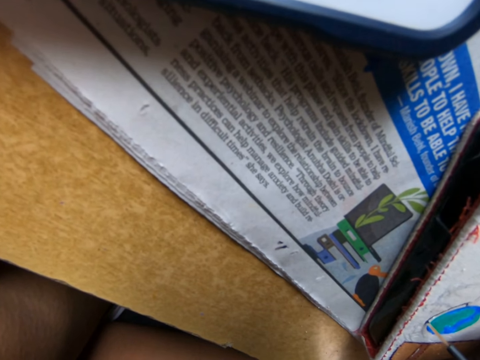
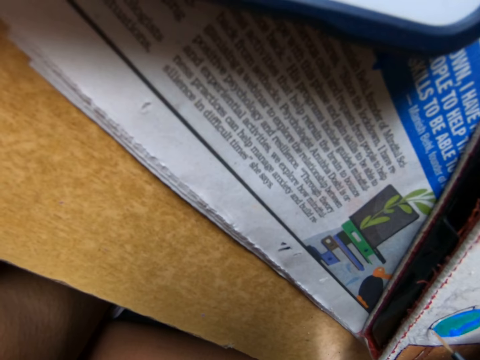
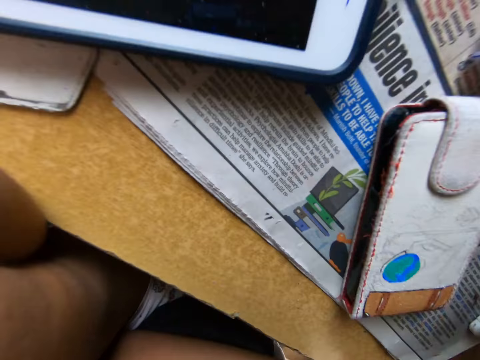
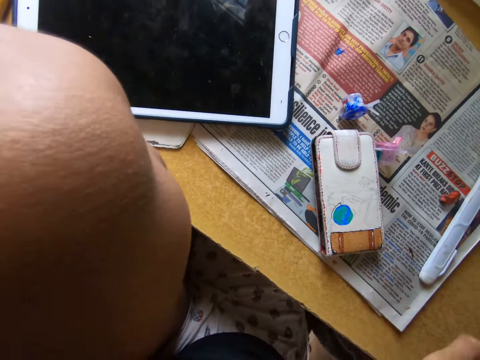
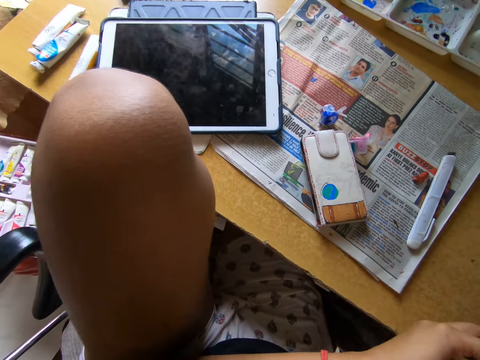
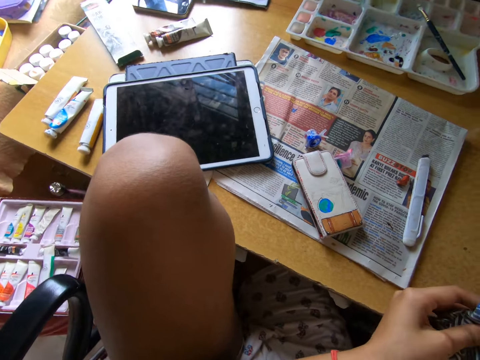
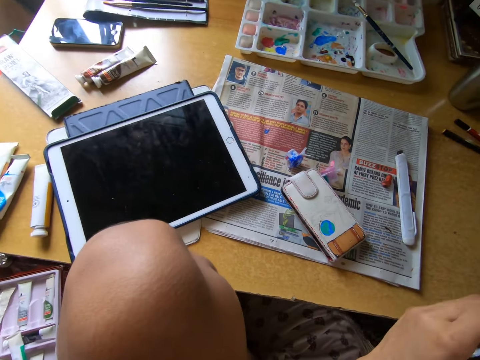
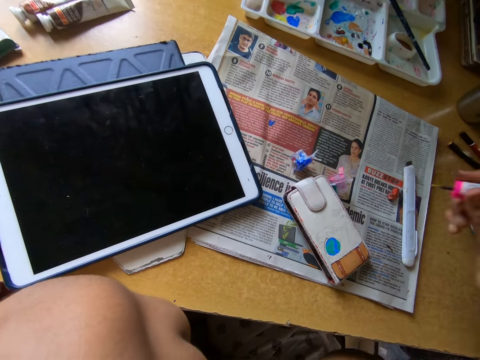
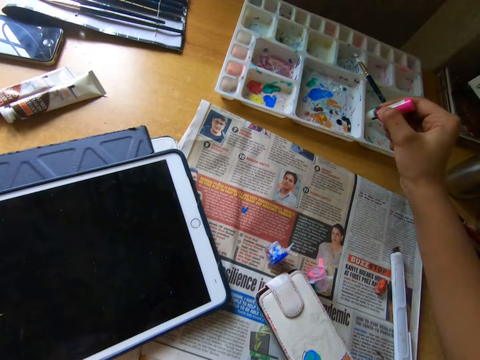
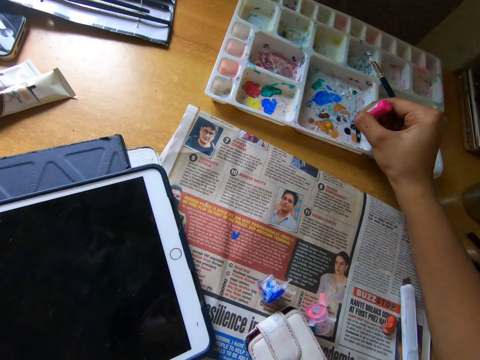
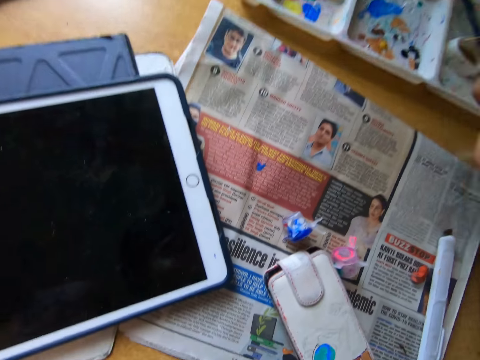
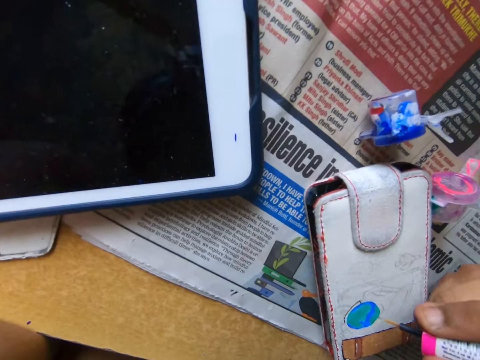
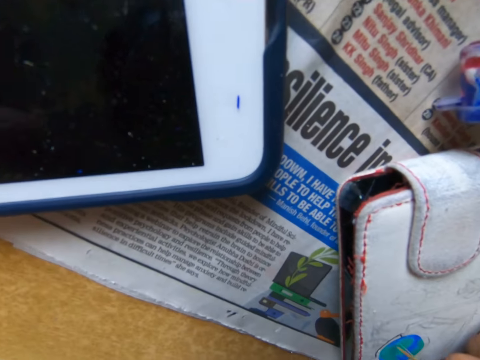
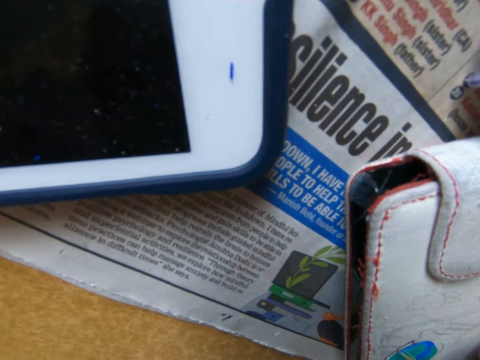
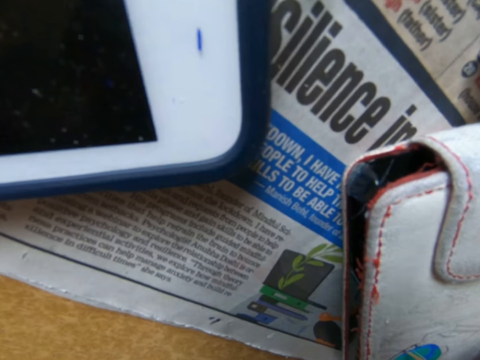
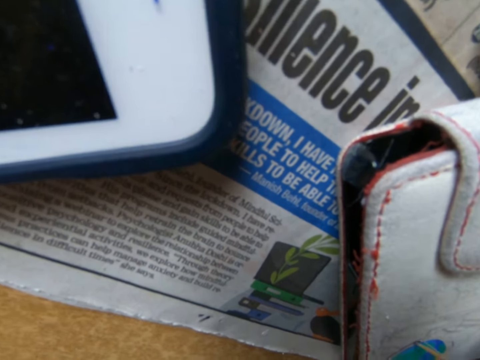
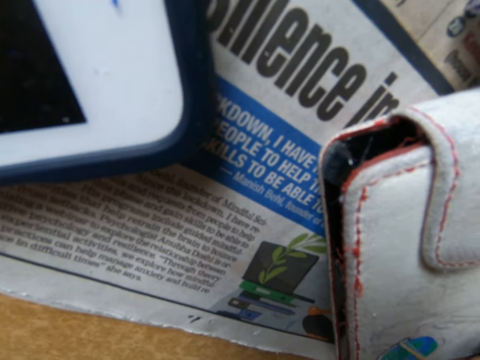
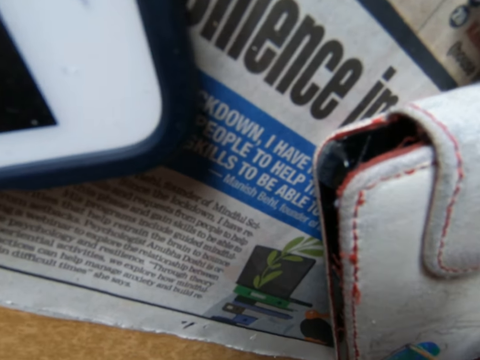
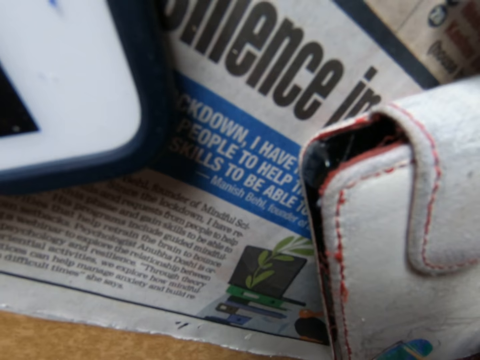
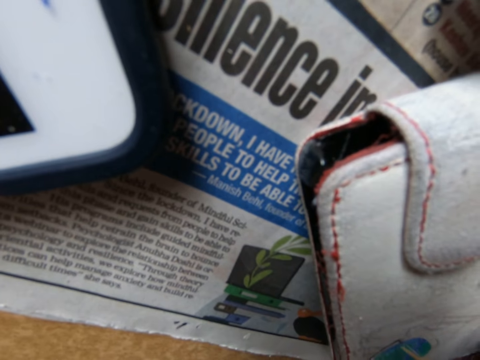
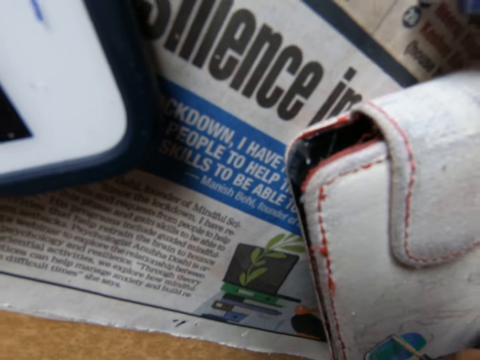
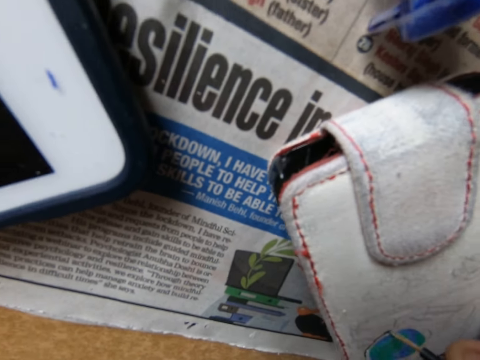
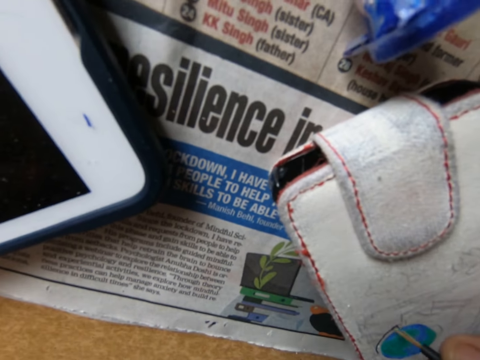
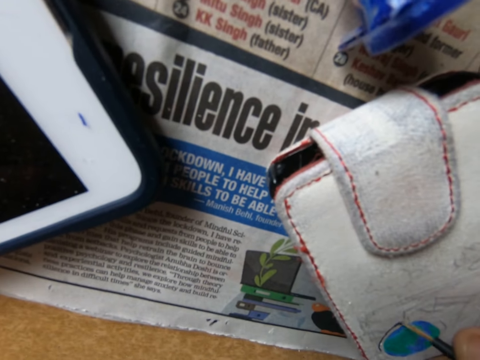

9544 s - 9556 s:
The camera wearer looks around a table. She takes paint from the paint palette with the brush in her right hand. She paints the pouch on the table with the brush in her right hand.

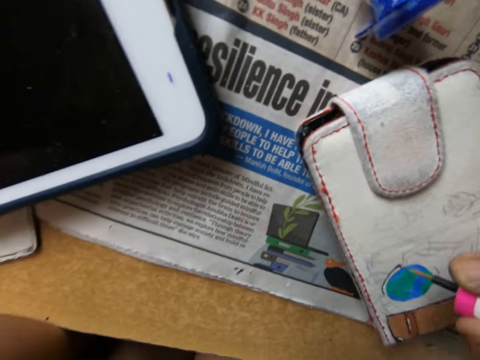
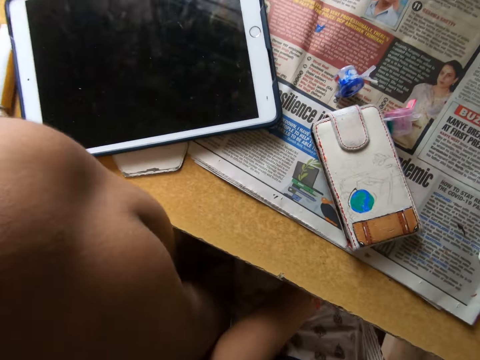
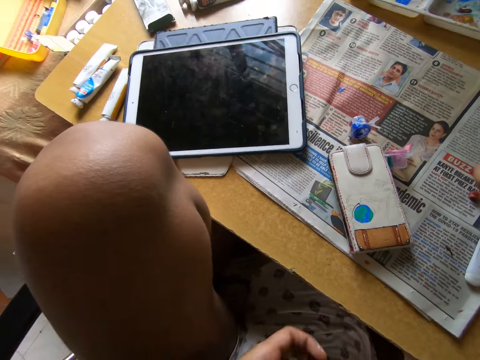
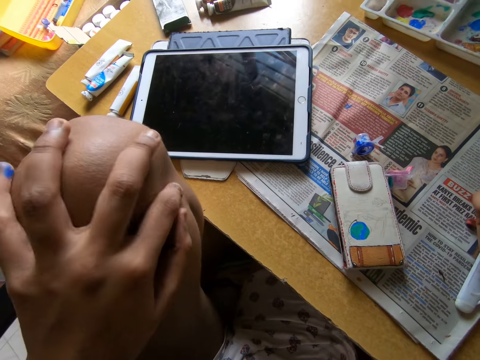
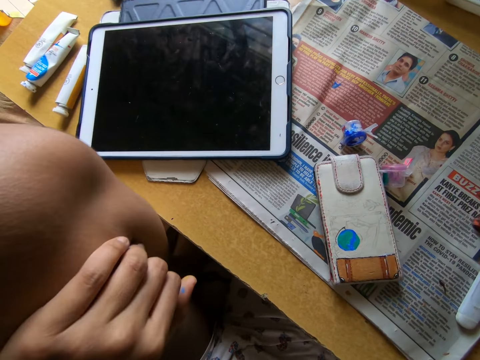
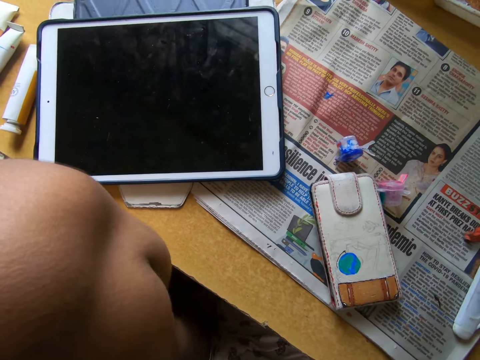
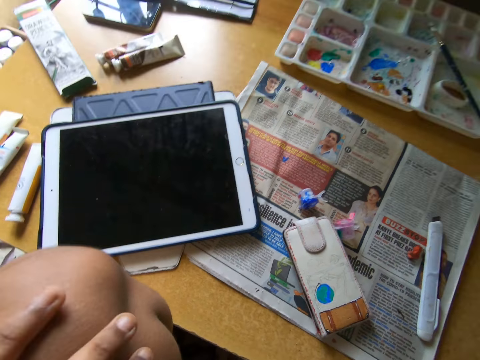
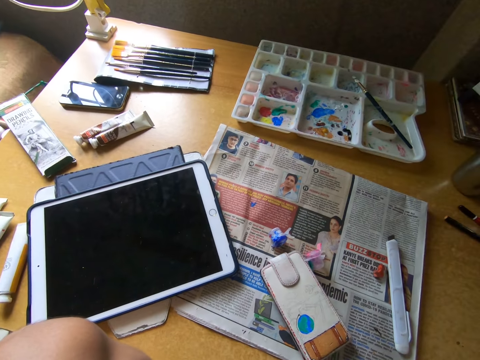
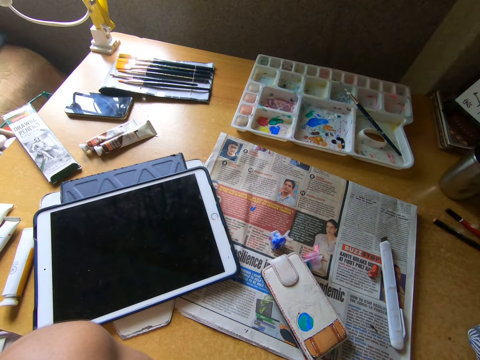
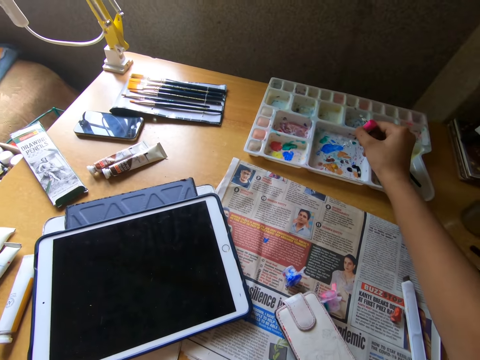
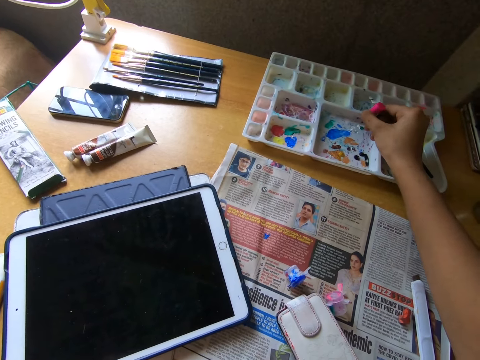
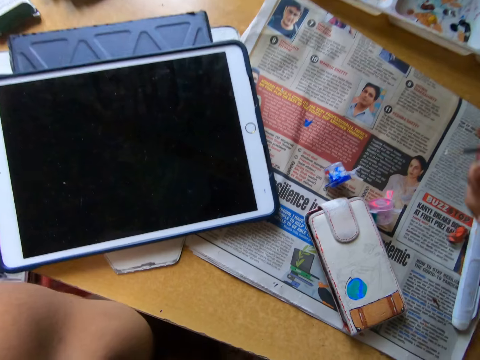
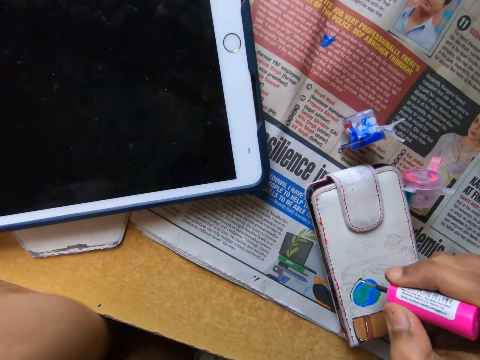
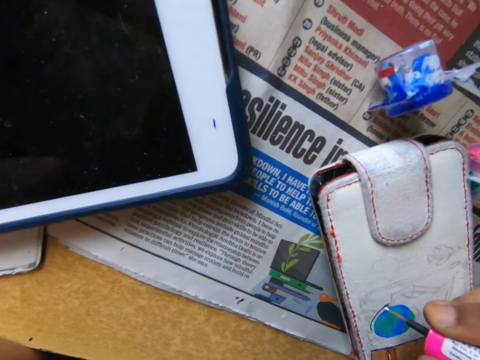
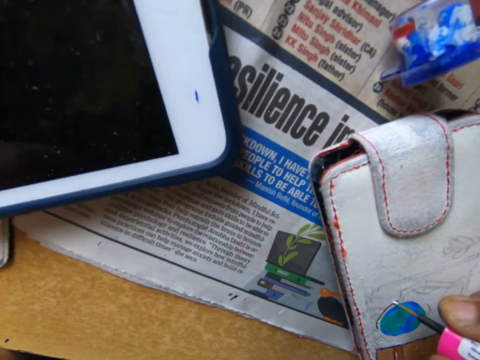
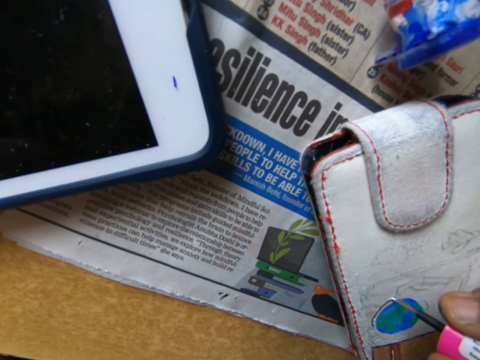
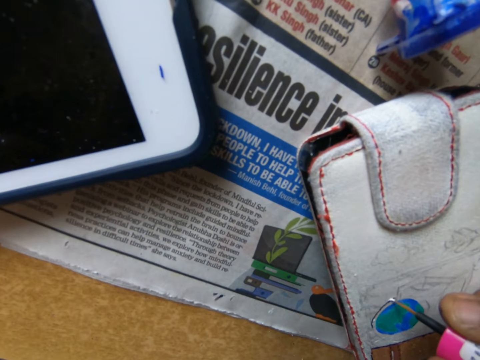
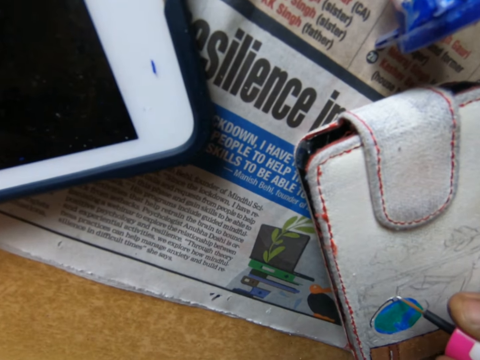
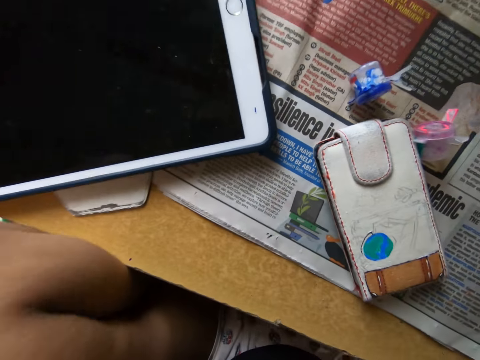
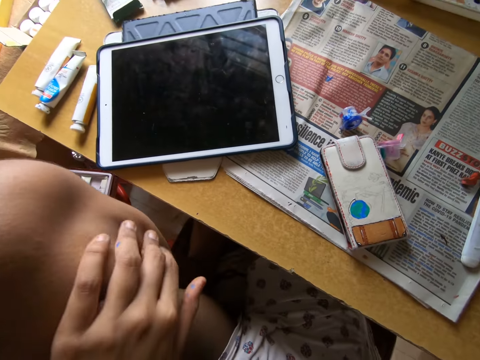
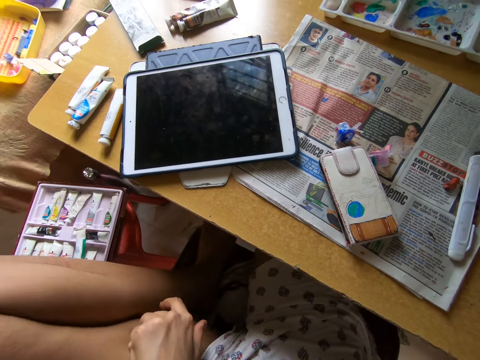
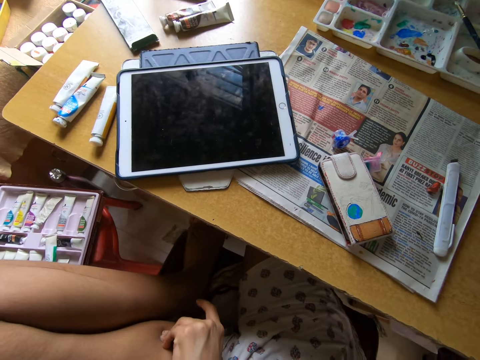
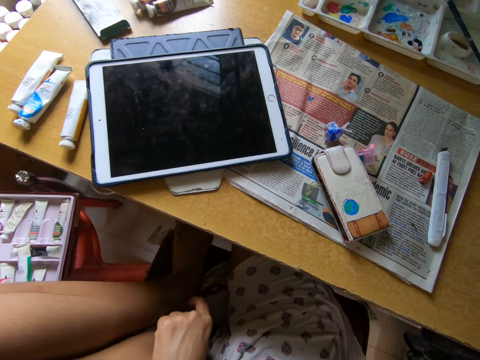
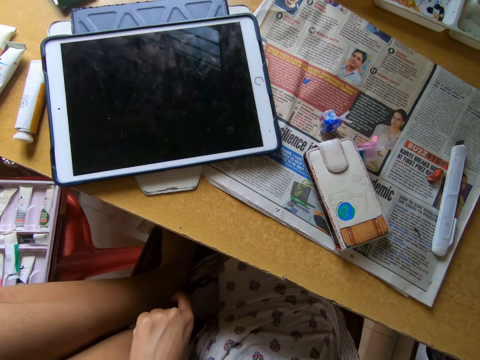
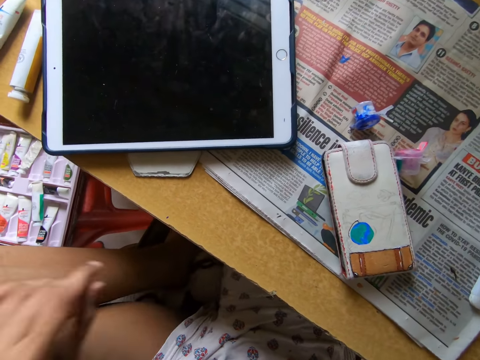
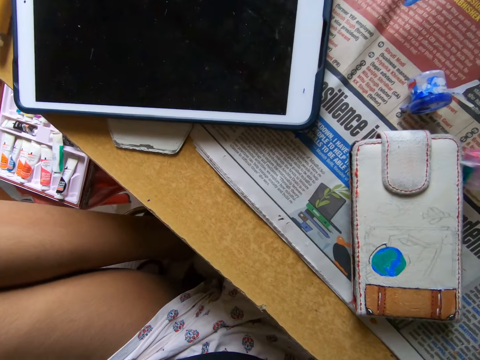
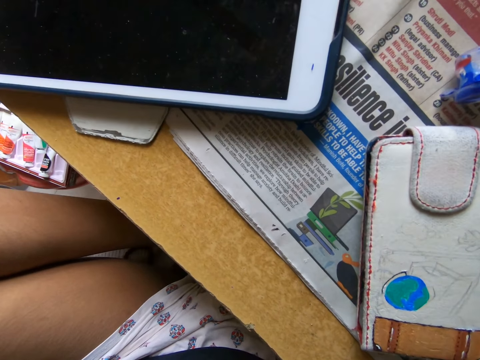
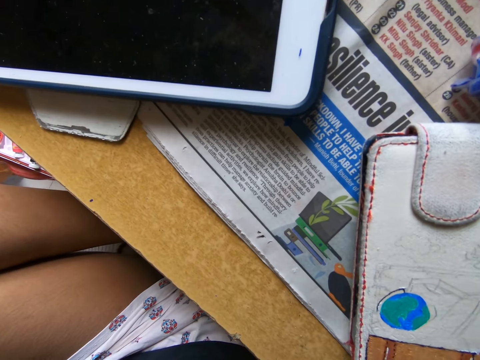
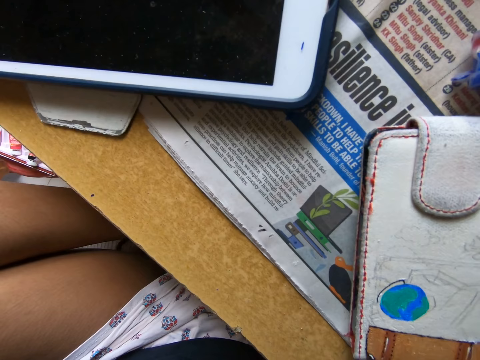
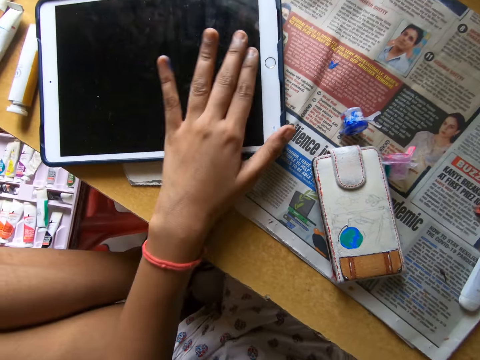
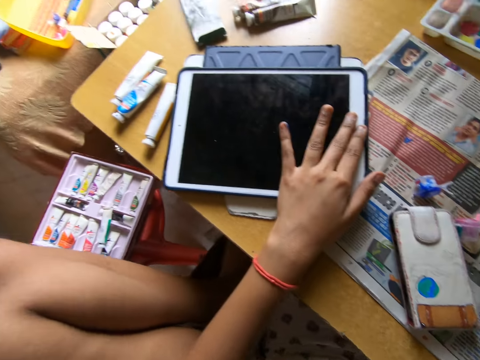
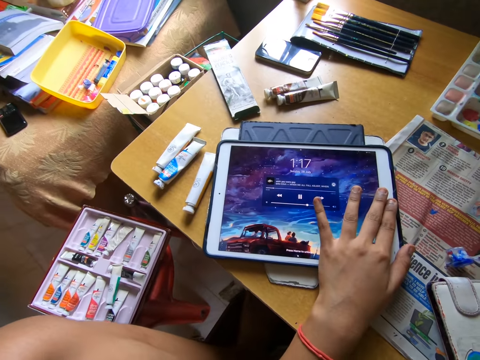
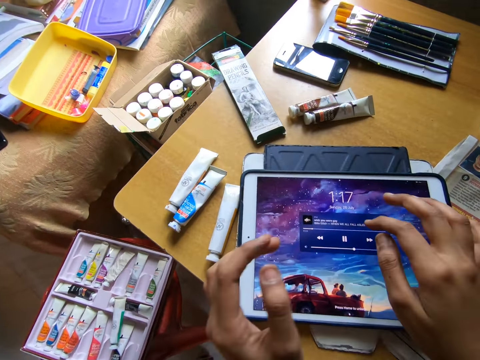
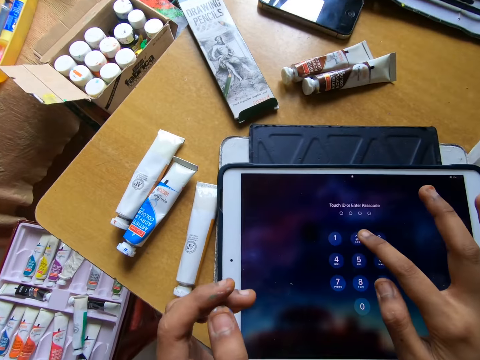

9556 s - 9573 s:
The camera wearer looks around a room. She rubs her leg with her hand. She looks around a room. She takes paint from the paint palette with the brush in her right hand. She paints the pouch on the table with the brush in her right hand. She rubs her leg with her hand. She looks around a room. She holds a tablet phone with her left hand. She touches the tablet phone on the table with her left hand. She operates the tablet phone with her hands.
